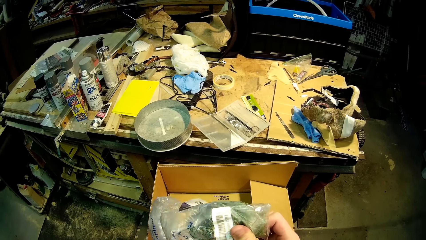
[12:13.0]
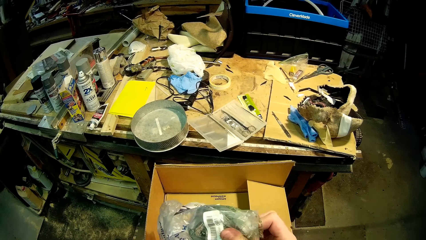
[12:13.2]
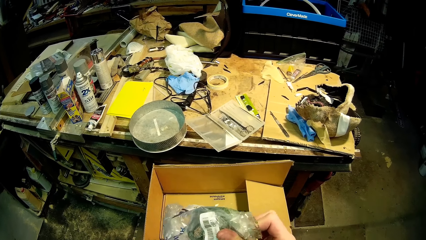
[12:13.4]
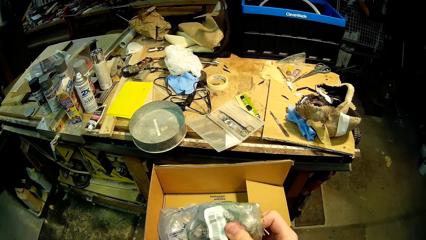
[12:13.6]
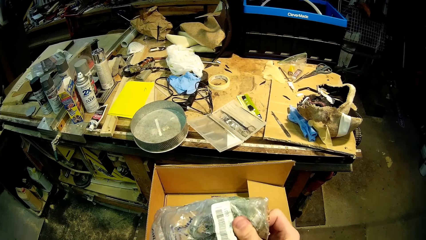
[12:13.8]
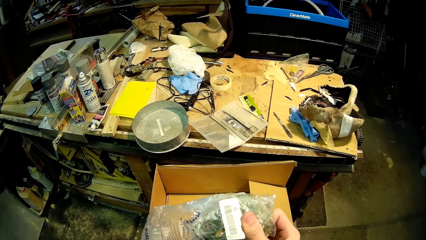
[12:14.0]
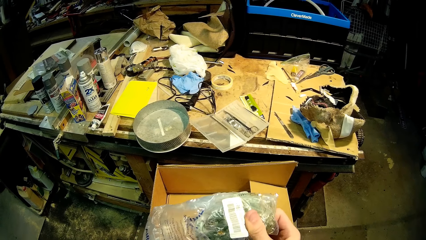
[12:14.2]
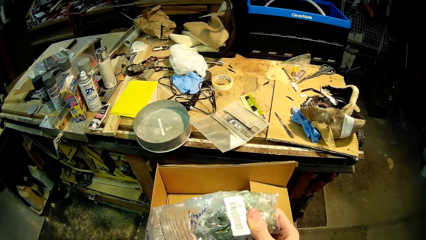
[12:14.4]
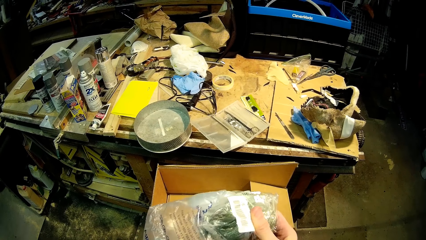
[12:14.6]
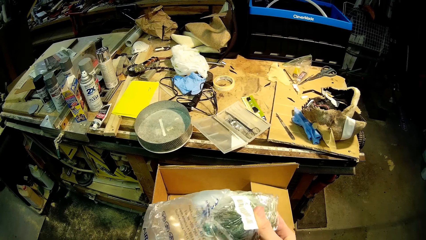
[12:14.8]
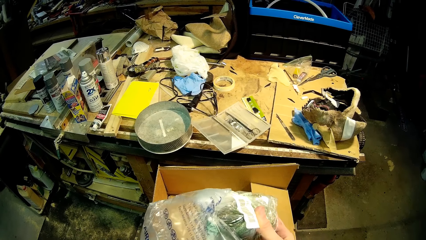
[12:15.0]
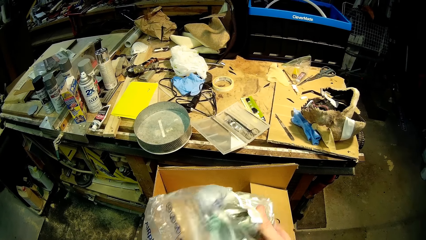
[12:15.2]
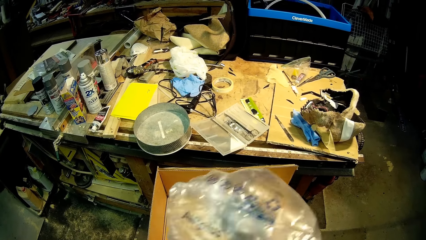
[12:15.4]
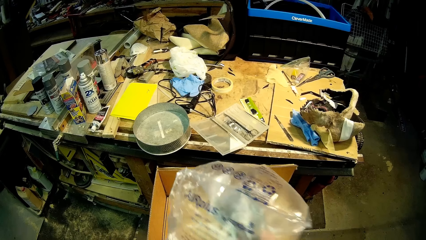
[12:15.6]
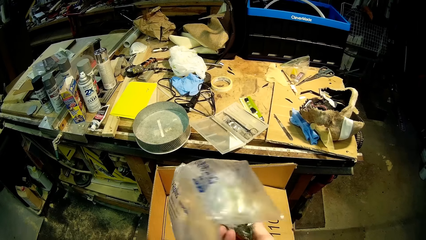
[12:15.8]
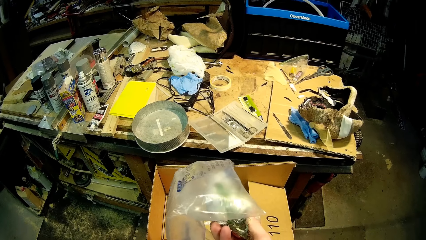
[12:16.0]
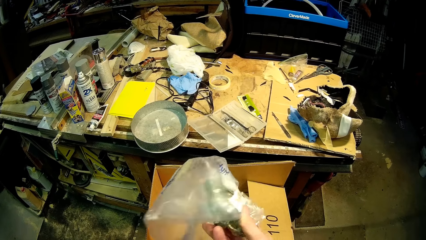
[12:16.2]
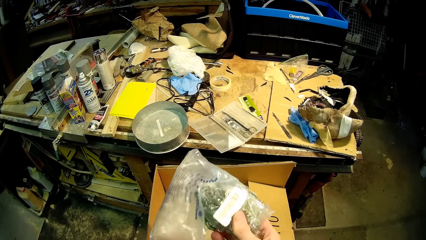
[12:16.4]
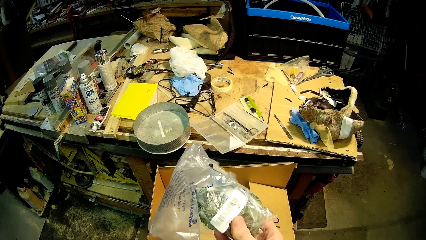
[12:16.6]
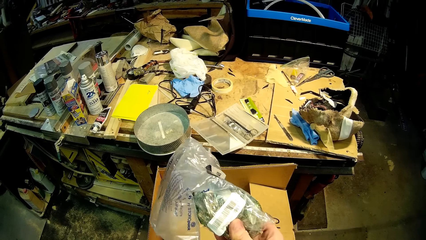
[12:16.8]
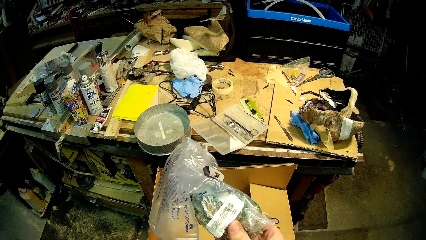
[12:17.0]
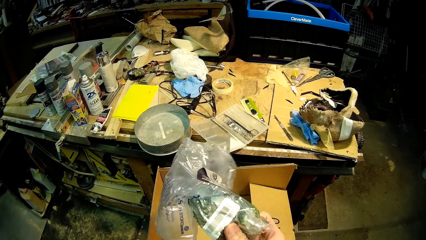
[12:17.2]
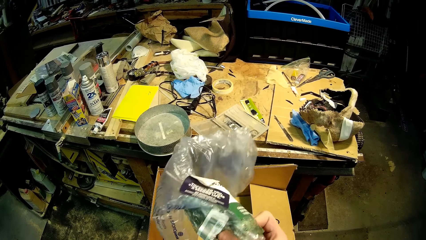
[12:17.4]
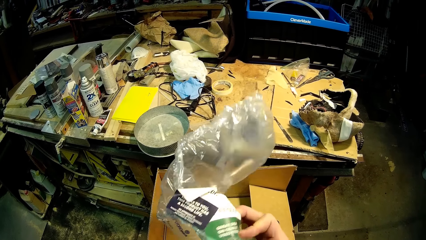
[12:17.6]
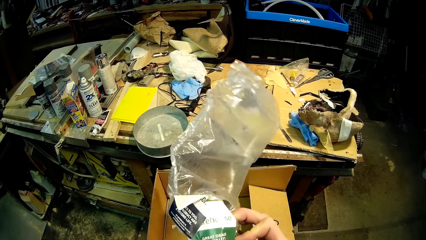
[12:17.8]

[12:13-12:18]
The camera wearer inspects the nylon-wrapped item with his right hand.

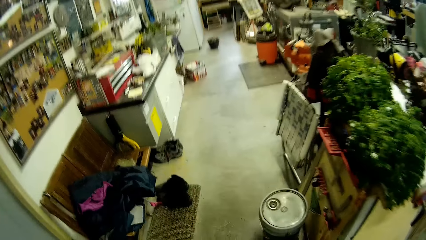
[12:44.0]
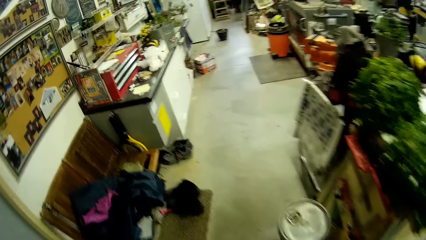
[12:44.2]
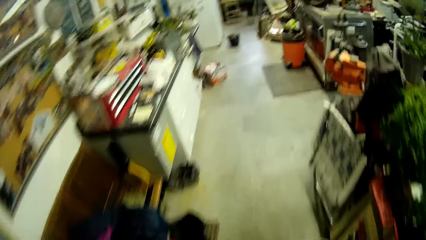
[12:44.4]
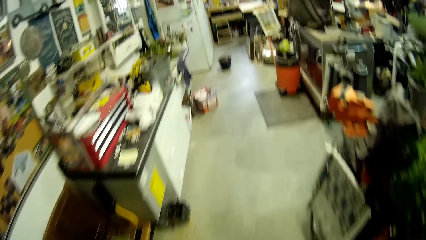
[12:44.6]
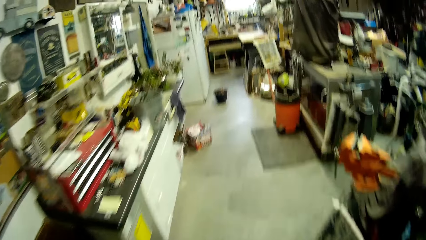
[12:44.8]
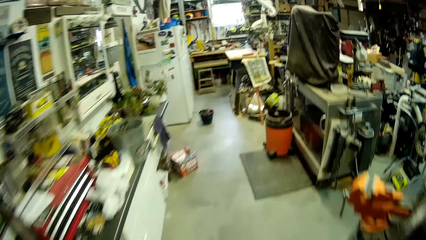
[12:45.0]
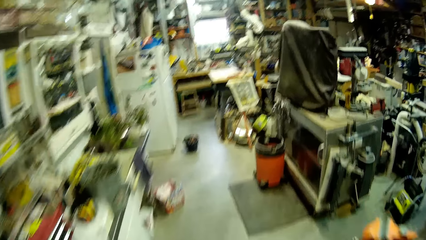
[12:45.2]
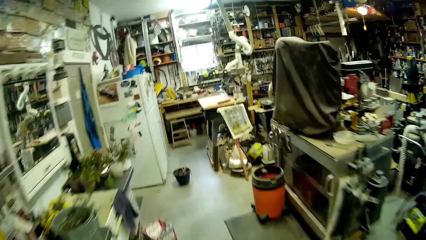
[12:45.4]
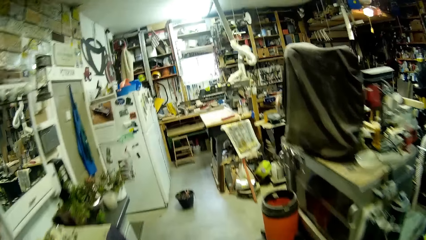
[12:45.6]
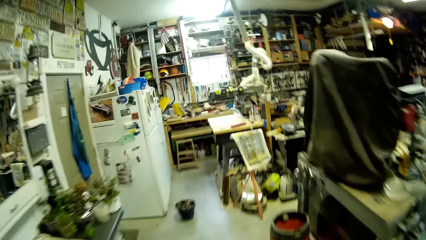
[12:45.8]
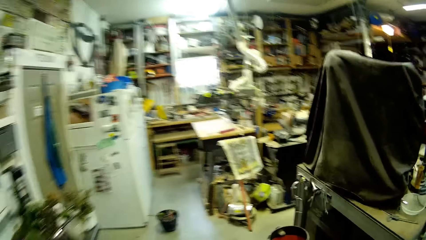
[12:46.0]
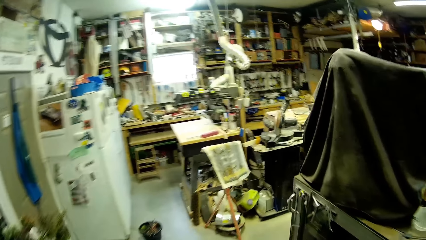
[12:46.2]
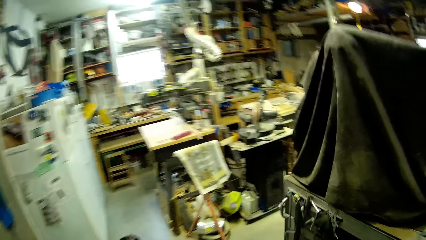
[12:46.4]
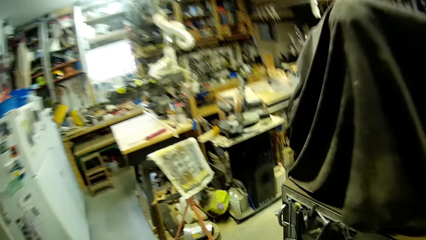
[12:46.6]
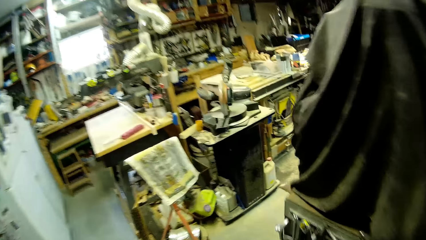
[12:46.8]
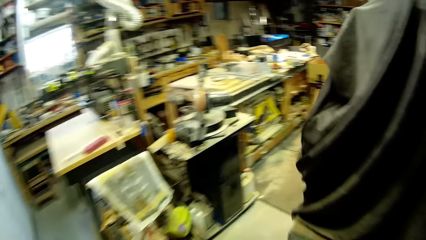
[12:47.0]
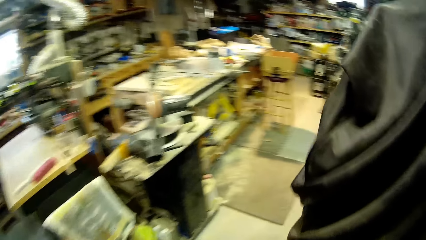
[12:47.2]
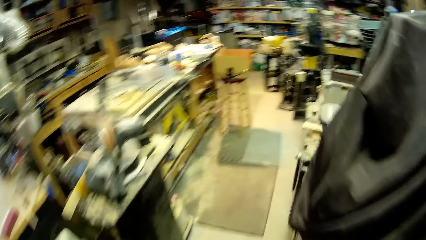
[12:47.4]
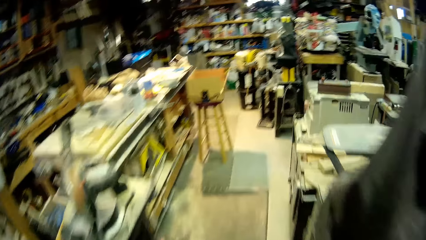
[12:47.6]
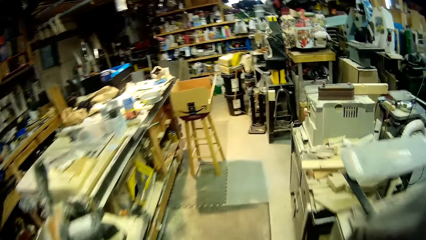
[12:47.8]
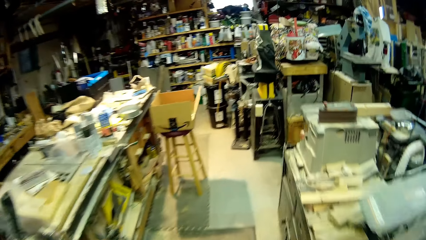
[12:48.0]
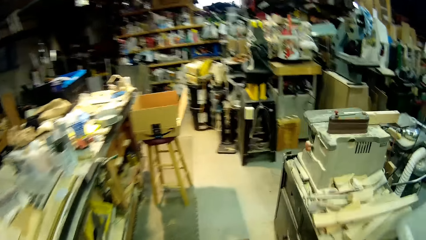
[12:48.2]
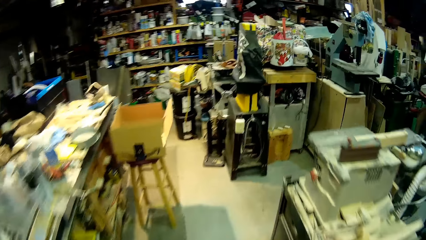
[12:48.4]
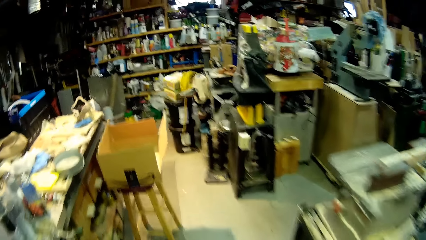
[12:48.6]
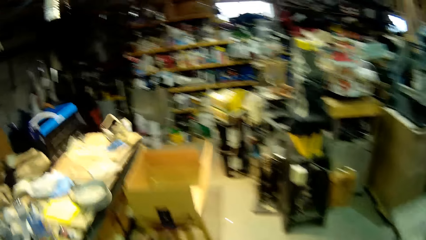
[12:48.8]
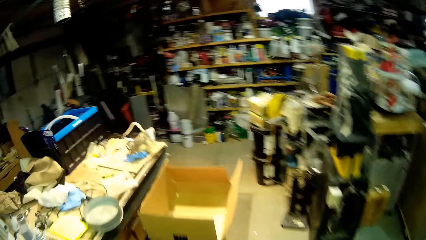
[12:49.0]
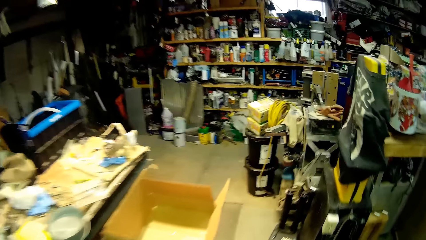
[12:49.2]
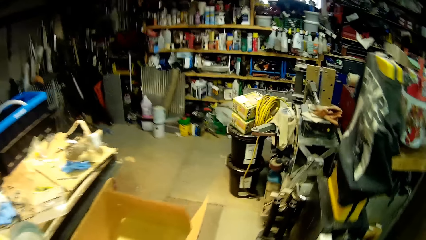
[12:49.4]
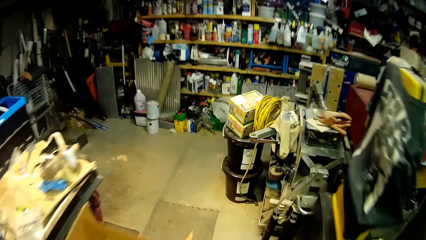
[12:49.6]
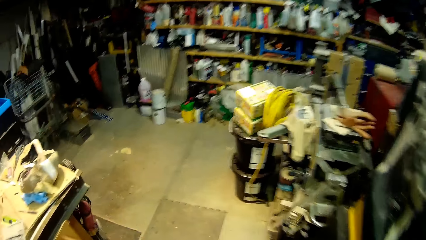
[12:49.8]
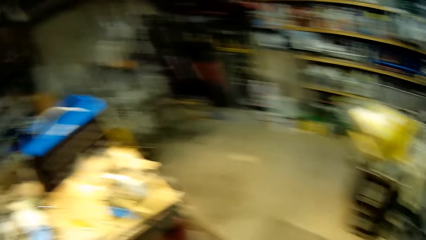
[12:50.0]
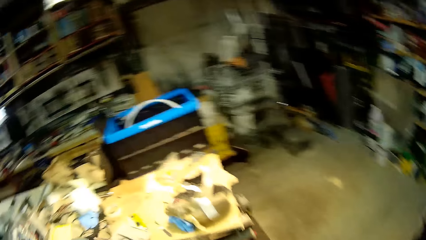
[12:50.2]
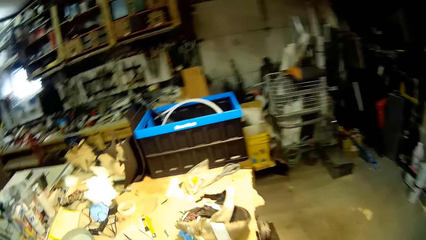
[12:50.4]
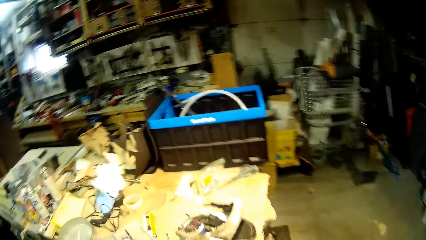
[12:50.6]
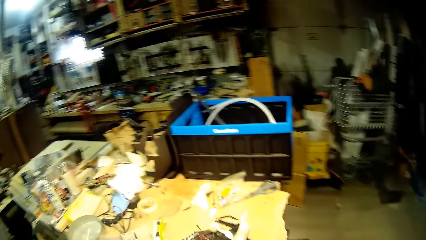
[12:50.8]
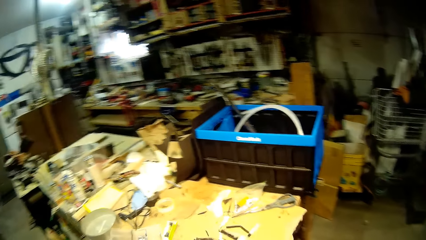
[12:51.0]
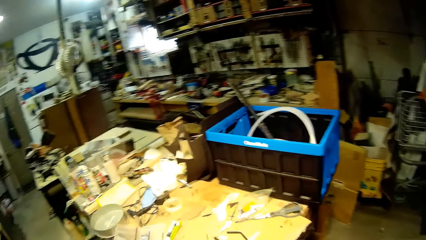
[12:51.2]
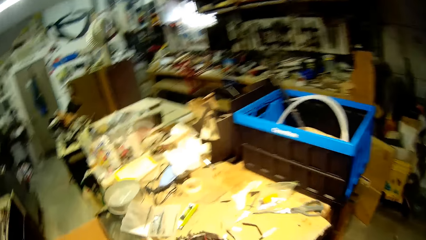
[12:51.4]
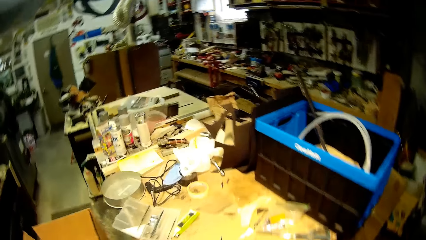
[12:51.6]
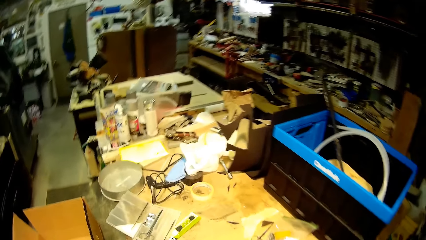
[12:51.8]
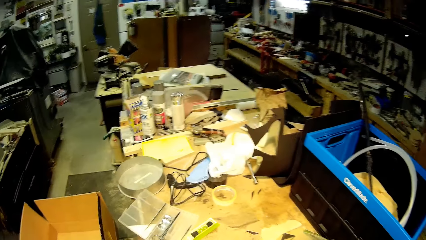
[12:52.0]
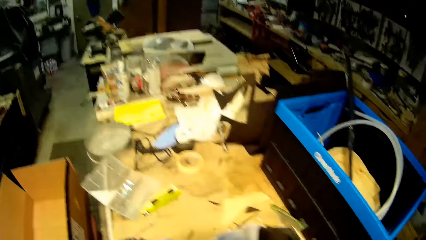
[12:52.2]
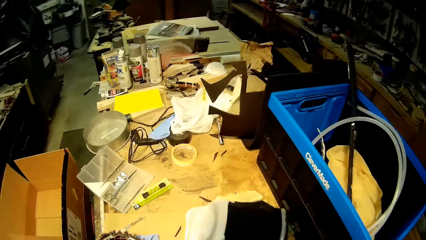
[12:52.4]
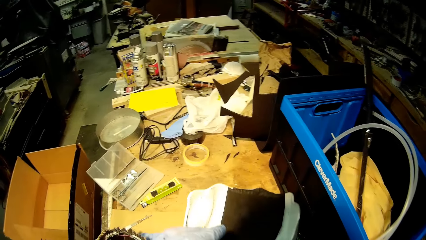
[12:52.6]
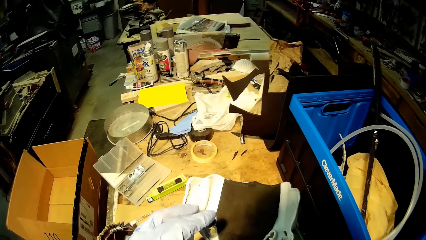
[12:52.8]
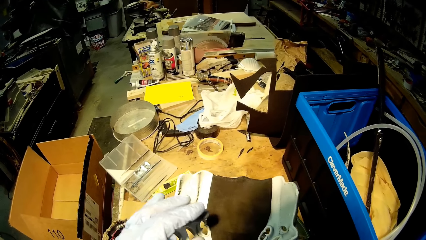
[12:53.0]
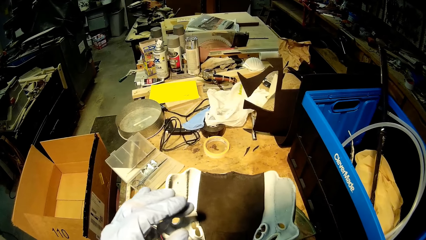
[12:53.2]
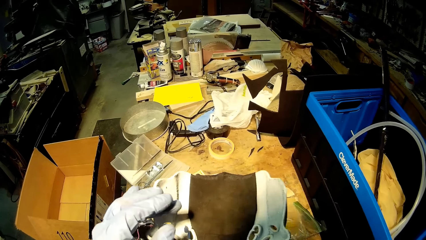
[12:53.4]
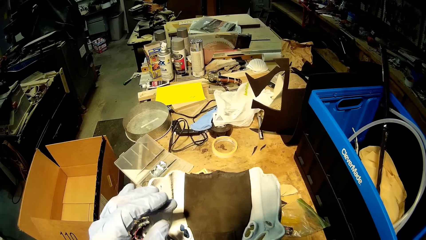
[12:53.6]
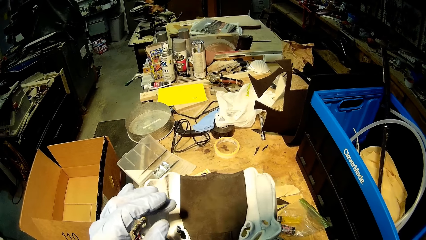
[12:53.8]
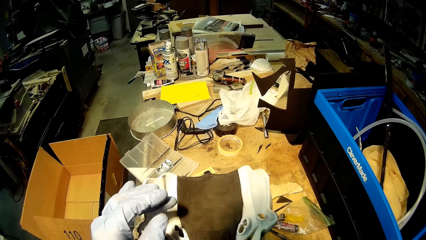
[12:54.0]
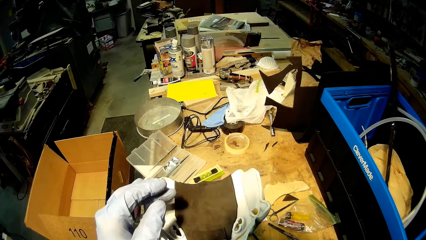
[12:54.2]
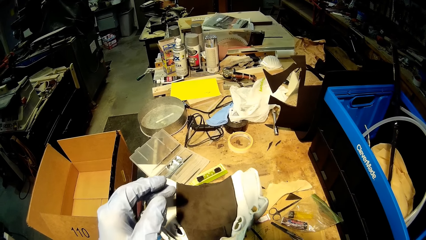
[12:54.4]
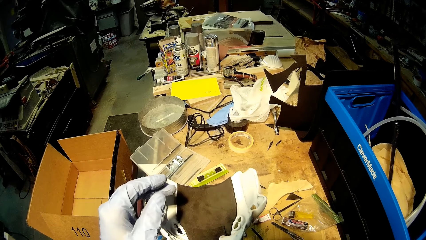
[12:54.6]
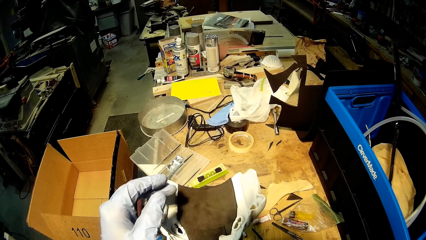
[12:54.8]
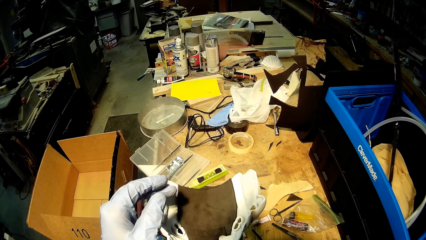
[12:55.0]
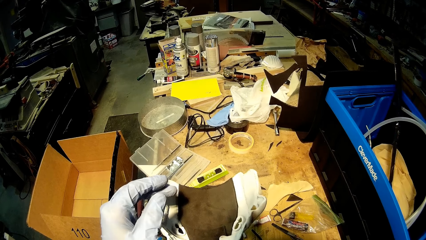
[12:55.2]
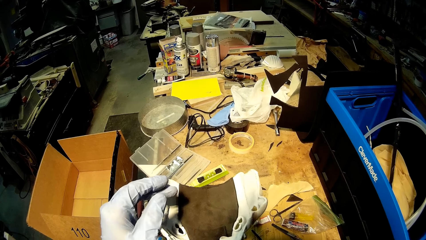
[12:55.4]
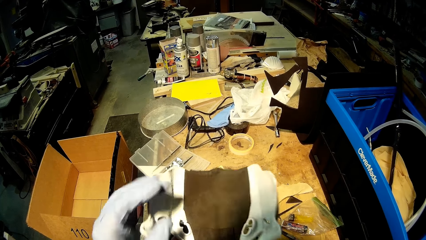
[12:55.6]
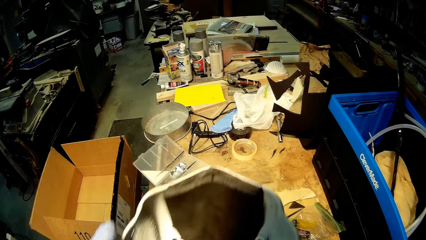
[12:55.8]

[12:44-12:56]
The camera wearer walks away from a woman towards the table. He picks a helmet from the table. He inspects the white mask with both hands.
